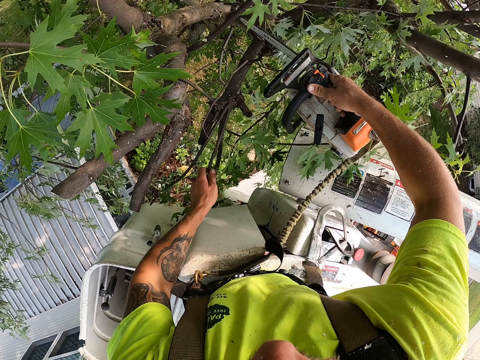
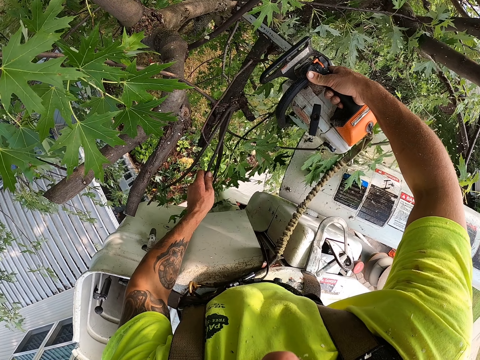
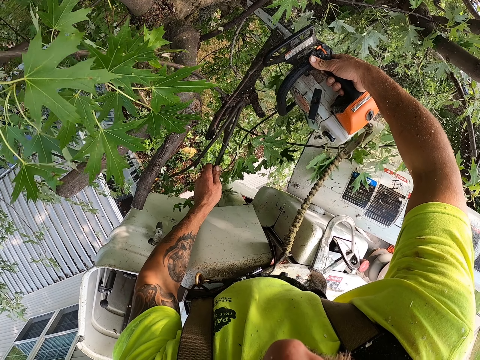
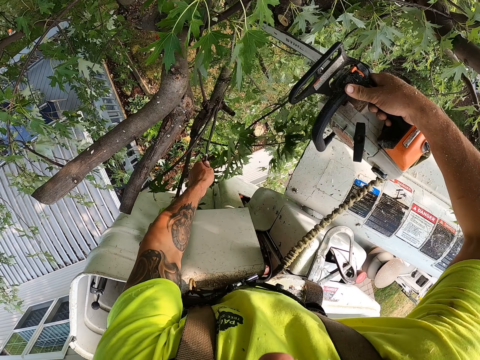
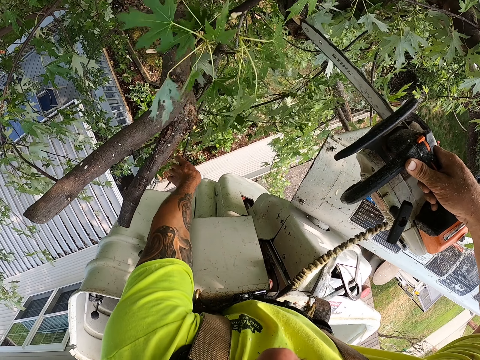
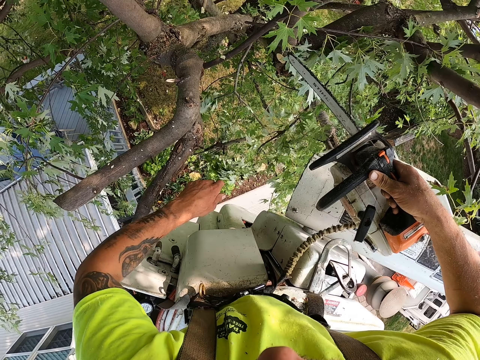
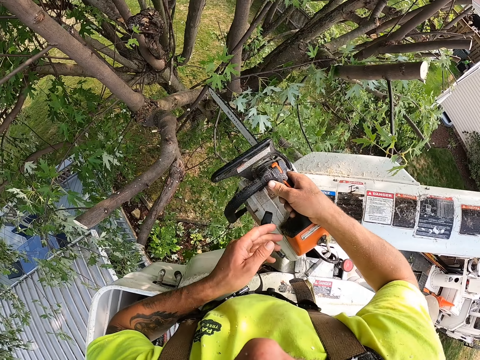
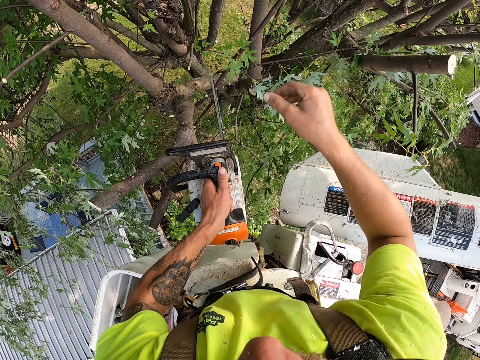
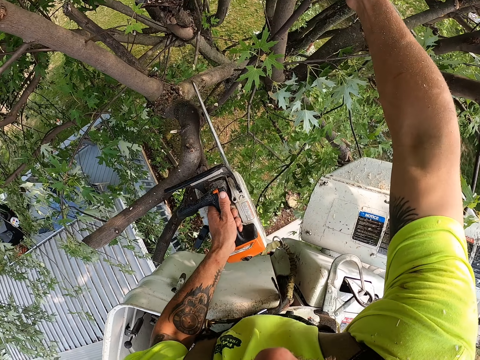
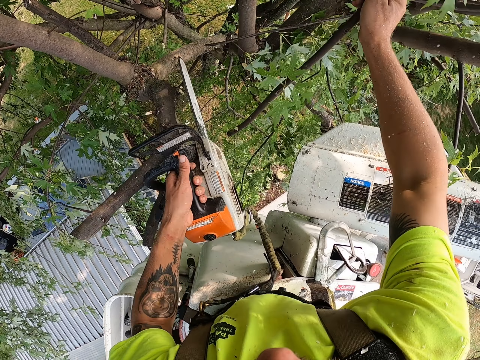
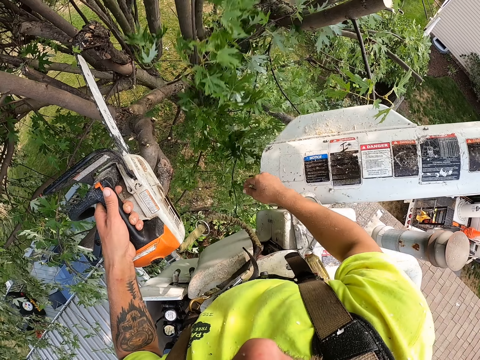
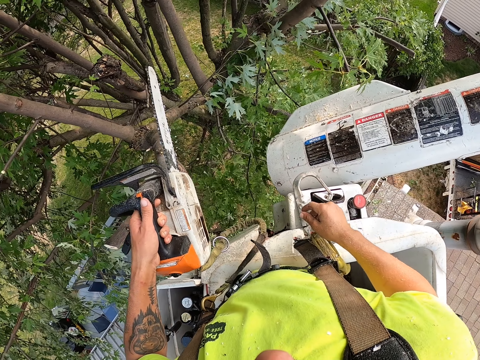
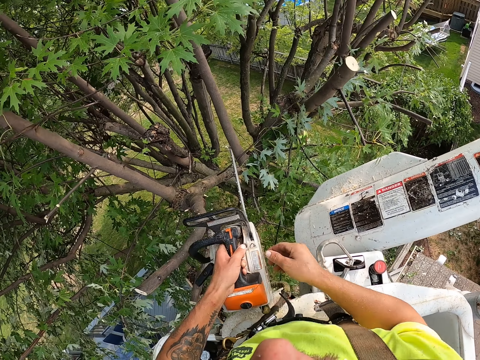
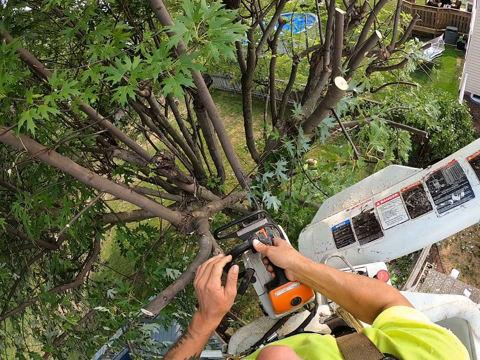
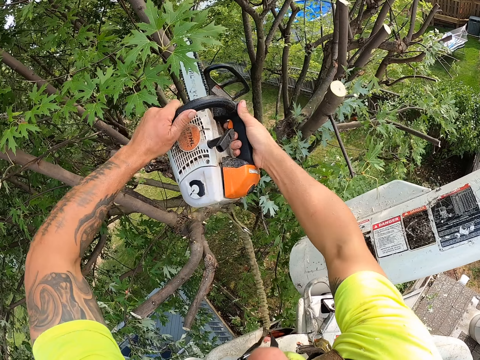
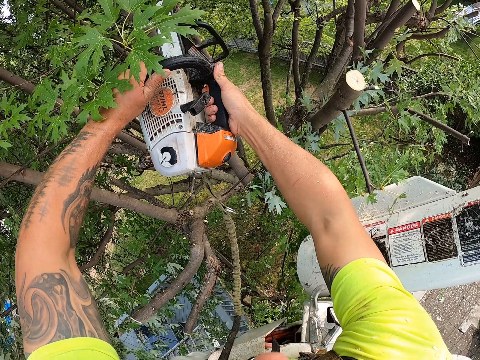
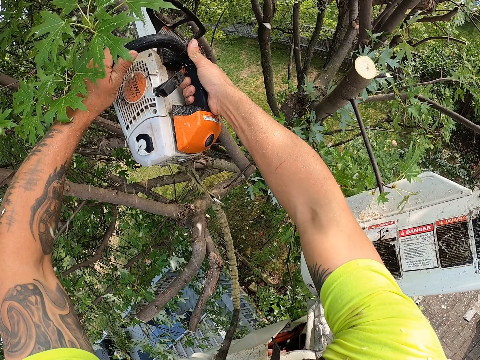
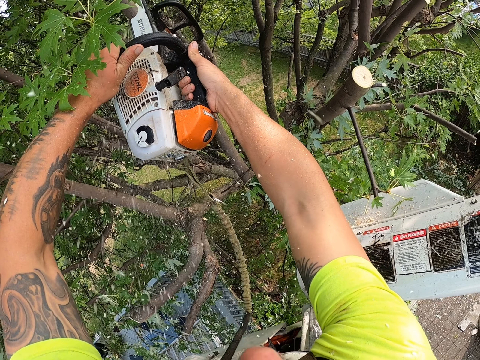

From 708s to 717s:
The camera wearer grabs the tree branch with his left hand. He drops the tree branch to the ground from the cherry picker with his left hand. He passes the chain saw from his right hand to his left hand. He cuts a tree branch with the chain saw in his right hand. He drops the tree branch to the ground from the cherry picker with his left hand. He cuts a tree branch with the chain saw in both hands.

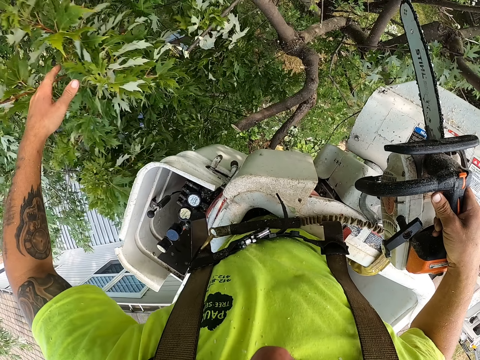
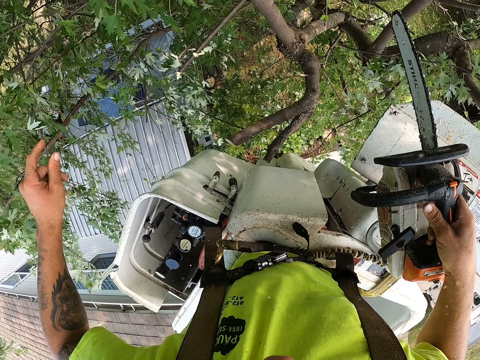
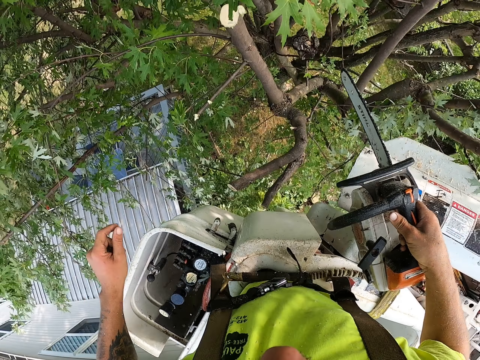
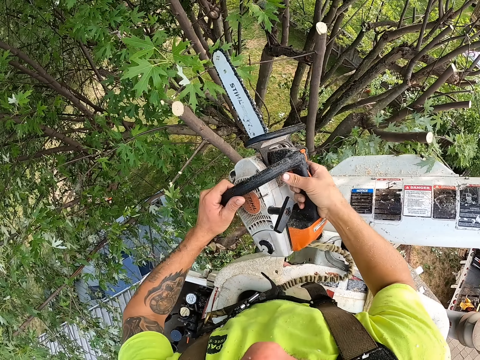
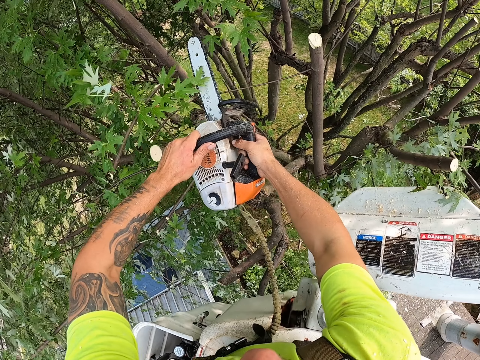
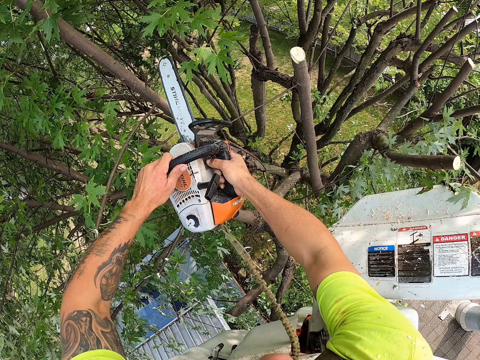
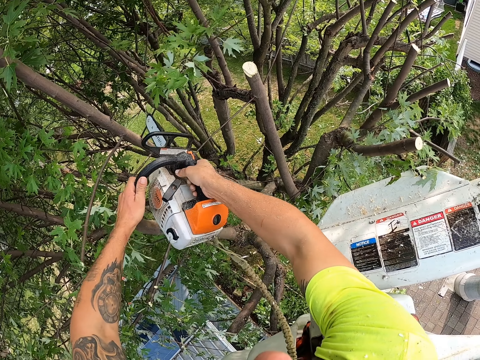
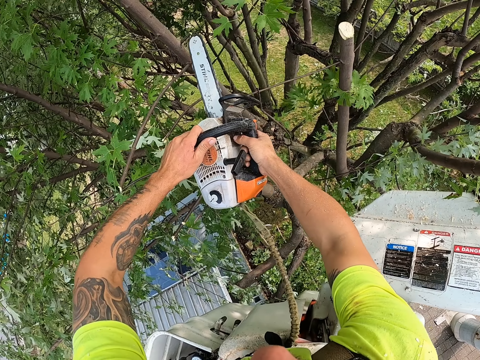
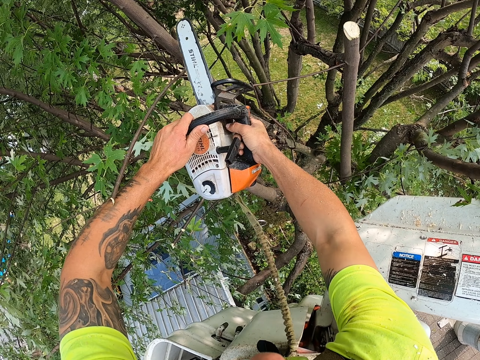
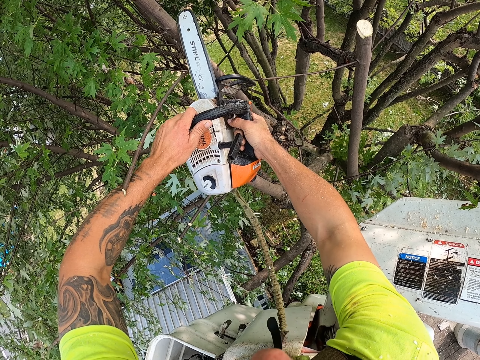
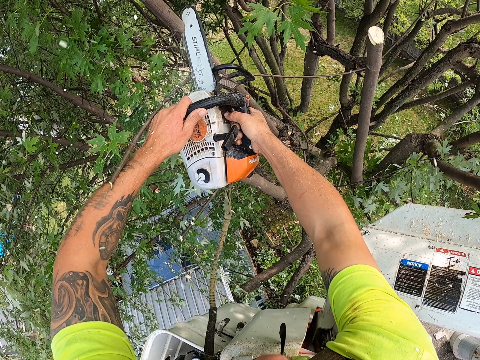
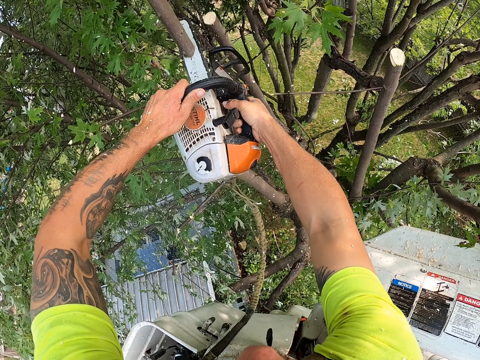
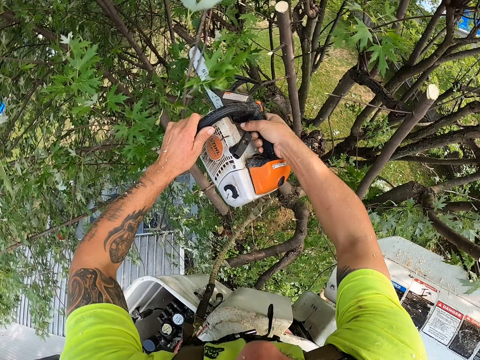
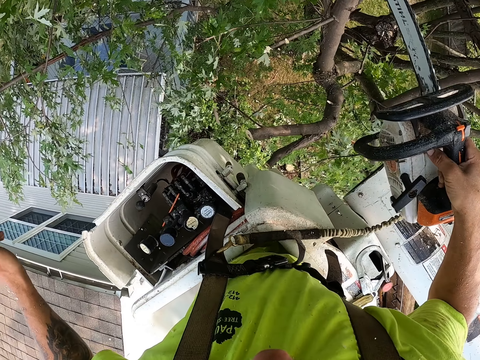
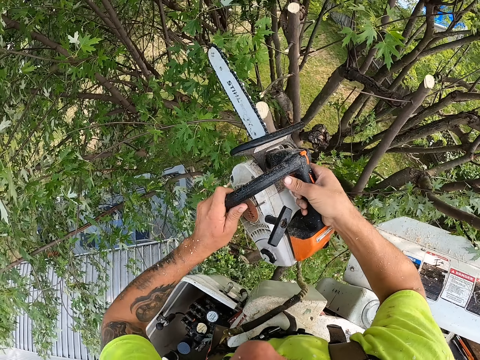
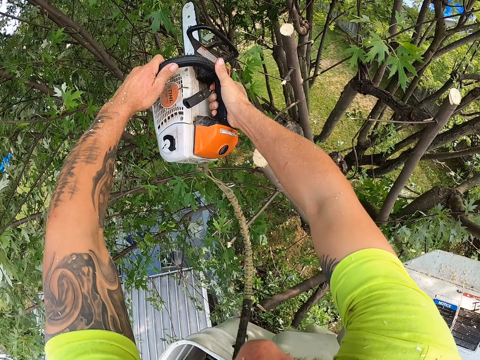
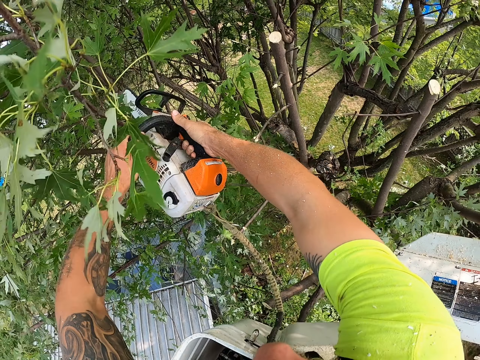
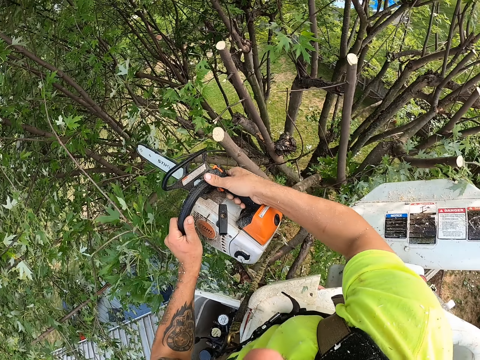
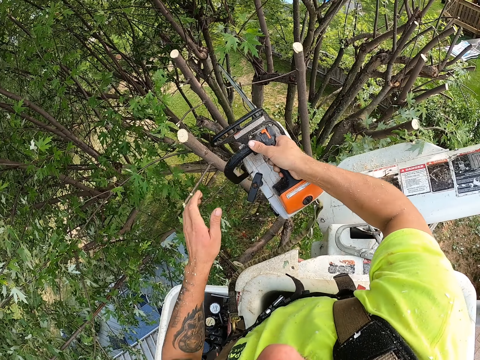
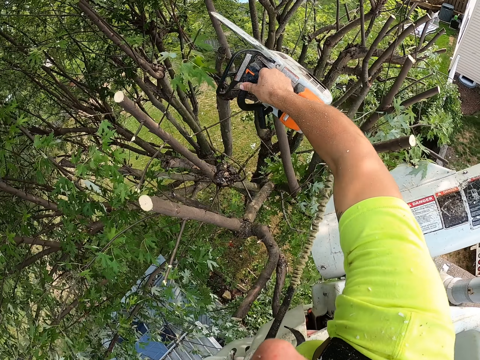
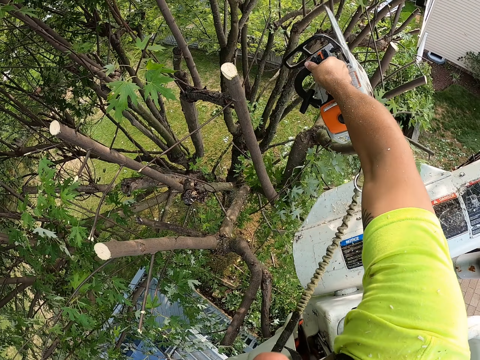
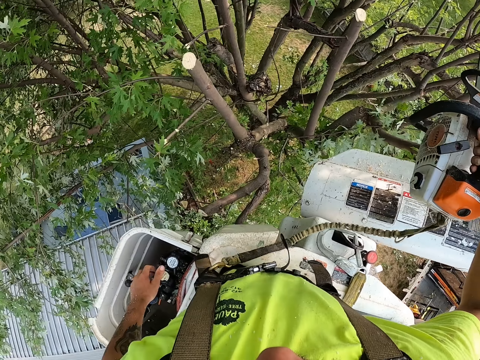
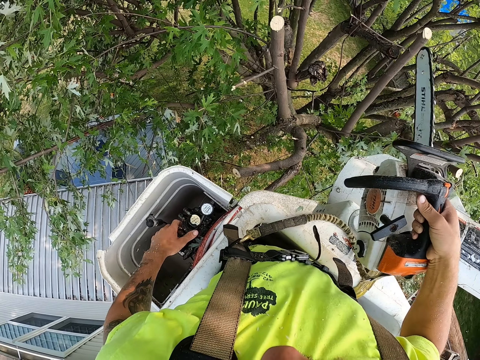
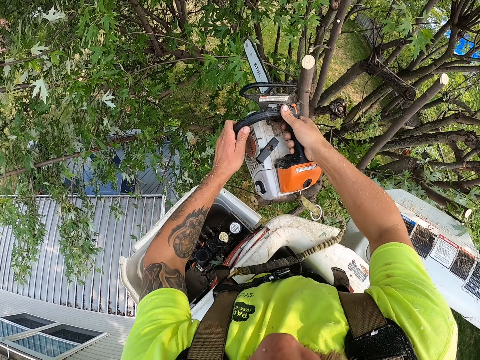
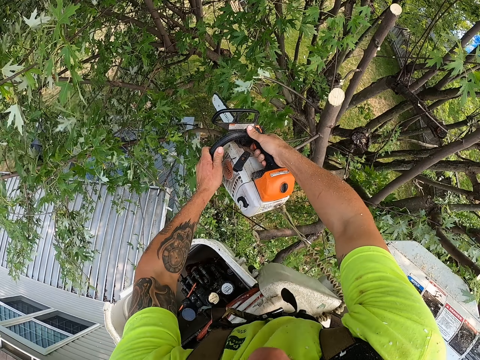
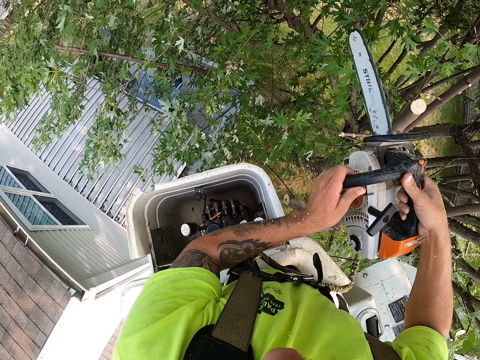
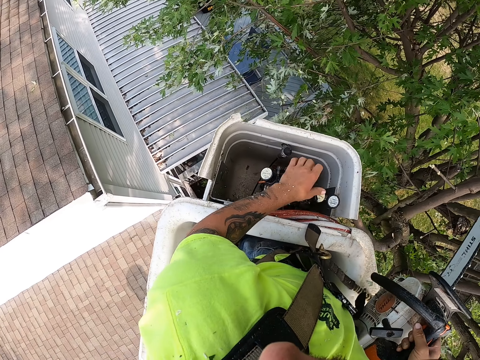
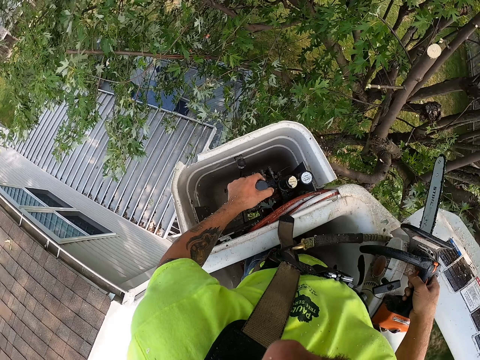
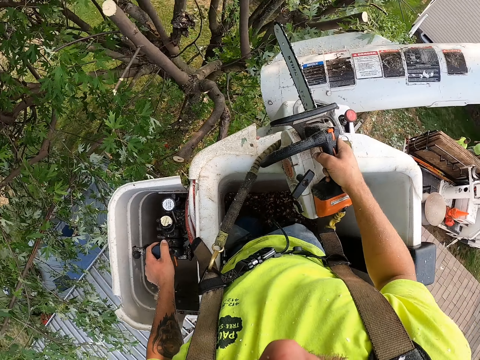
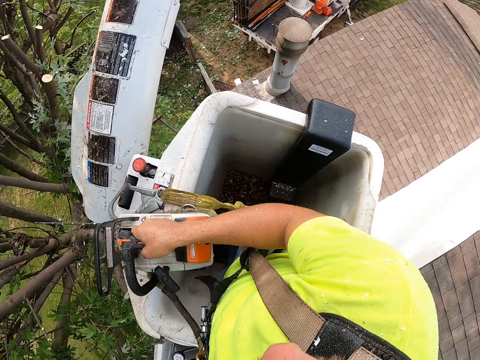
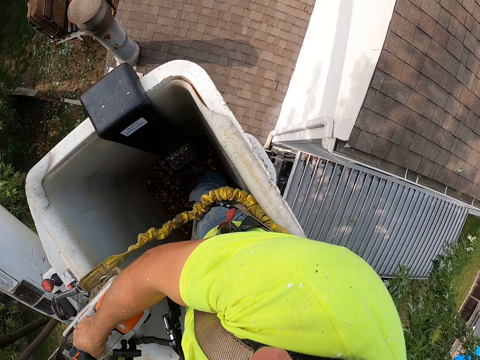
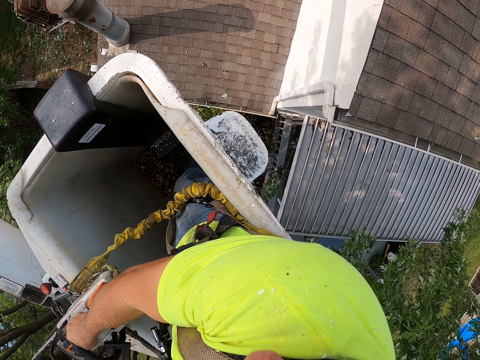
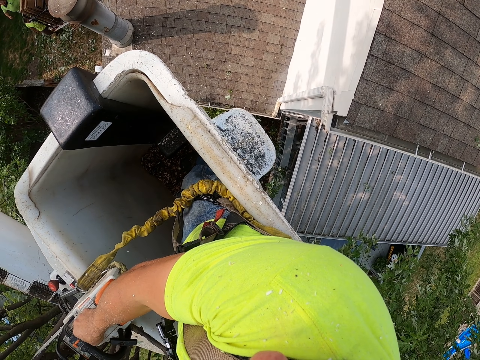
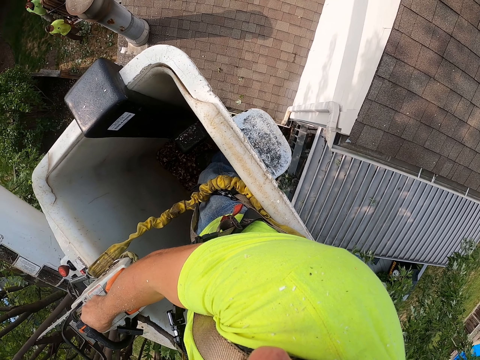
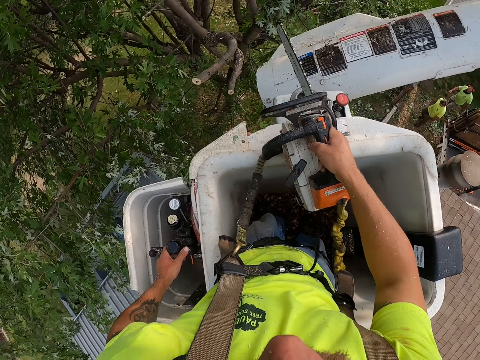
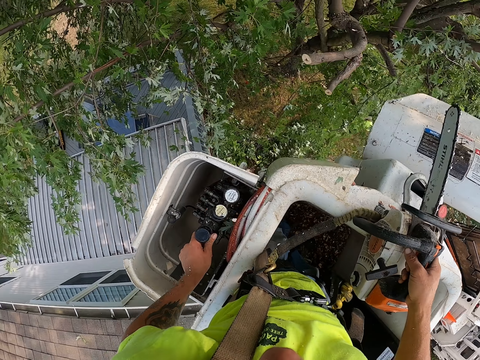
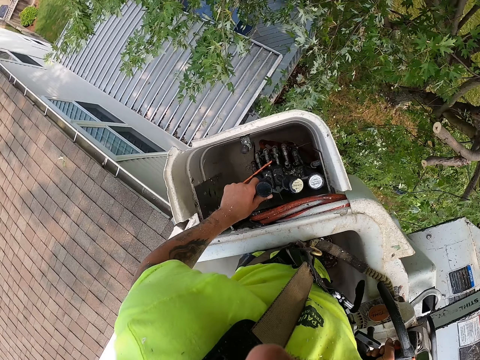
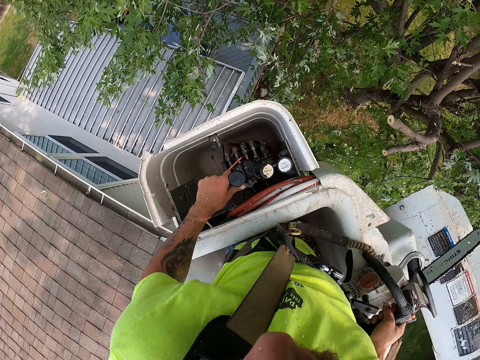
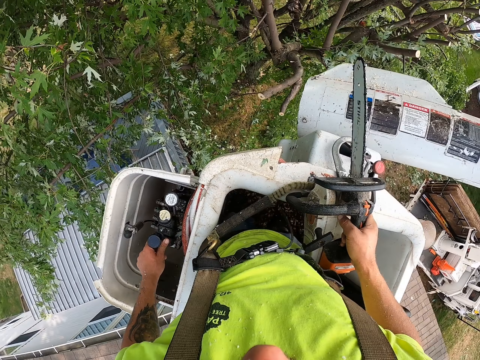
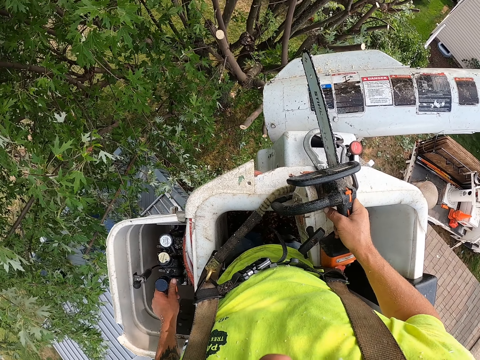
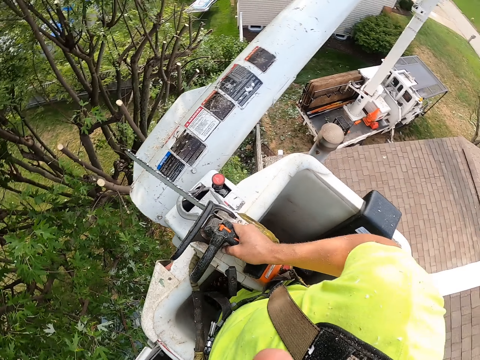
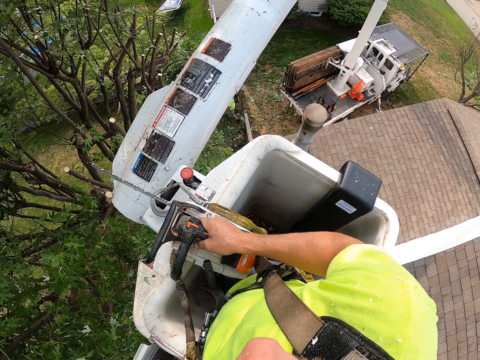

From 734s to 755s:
The camera wearer cuts a tree branch with the chain saw in both hands repeatedly. He adjusts the cherry picker with a control stick in his left hand. He cuts a tree branch with the chain saw in both hands. He places the chain saw on the cherry picker with his right hand. He adjusts the cherry picker with the control stick in his left hand. He stops. He looks around.
